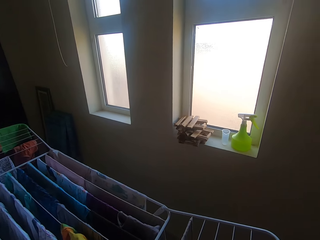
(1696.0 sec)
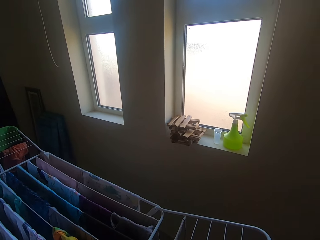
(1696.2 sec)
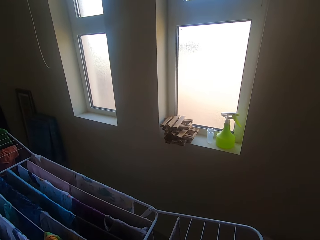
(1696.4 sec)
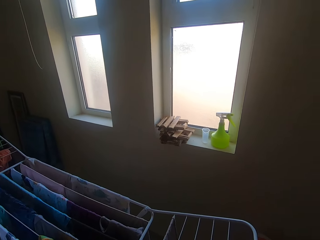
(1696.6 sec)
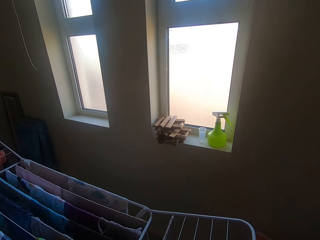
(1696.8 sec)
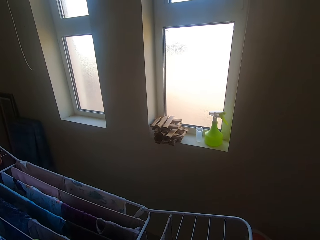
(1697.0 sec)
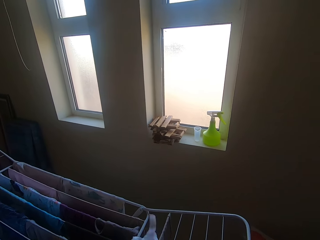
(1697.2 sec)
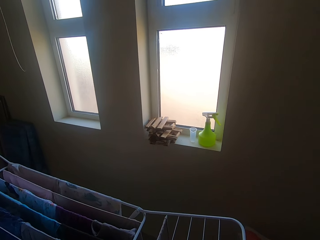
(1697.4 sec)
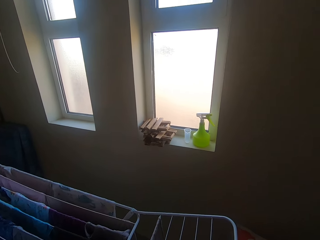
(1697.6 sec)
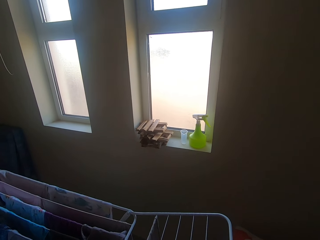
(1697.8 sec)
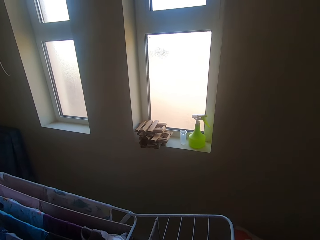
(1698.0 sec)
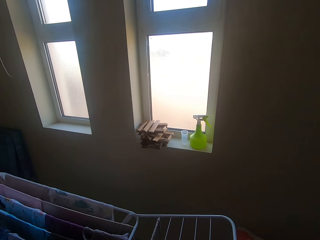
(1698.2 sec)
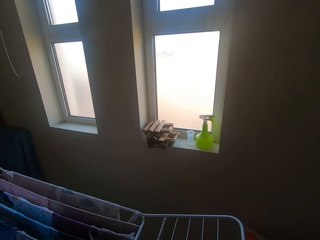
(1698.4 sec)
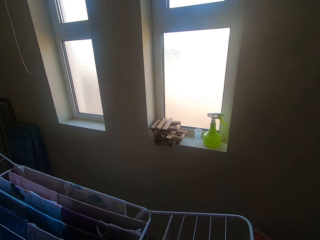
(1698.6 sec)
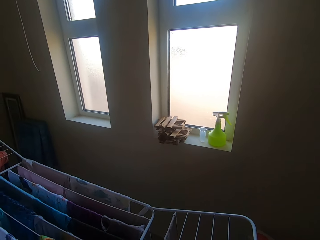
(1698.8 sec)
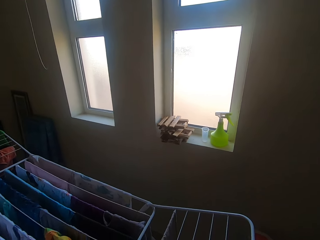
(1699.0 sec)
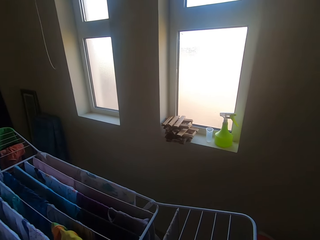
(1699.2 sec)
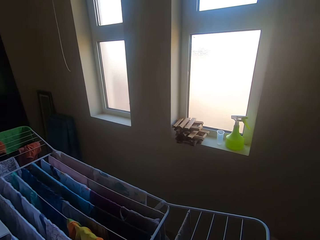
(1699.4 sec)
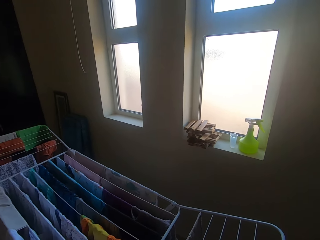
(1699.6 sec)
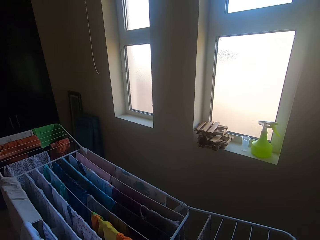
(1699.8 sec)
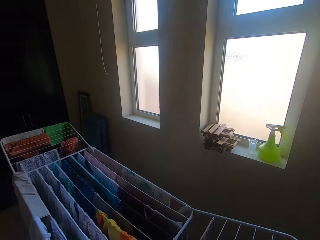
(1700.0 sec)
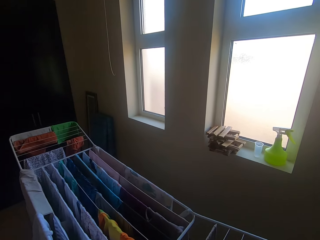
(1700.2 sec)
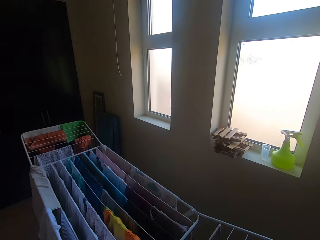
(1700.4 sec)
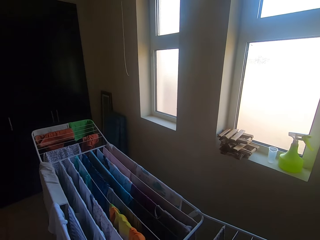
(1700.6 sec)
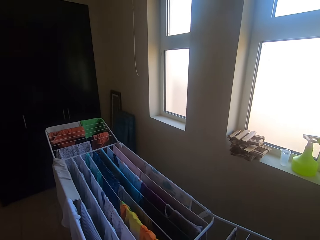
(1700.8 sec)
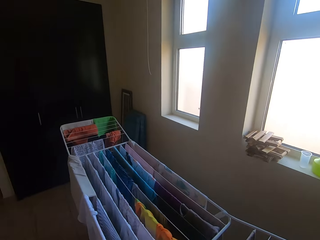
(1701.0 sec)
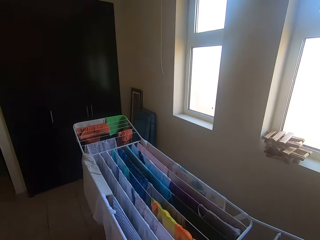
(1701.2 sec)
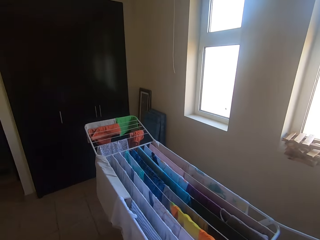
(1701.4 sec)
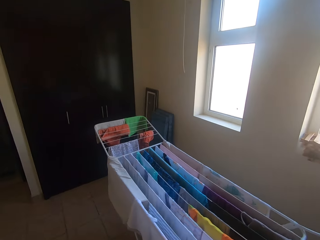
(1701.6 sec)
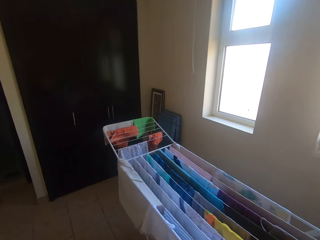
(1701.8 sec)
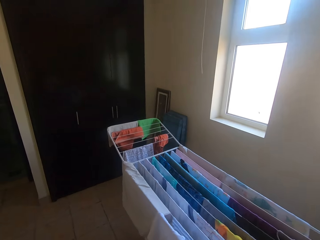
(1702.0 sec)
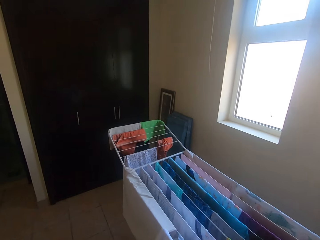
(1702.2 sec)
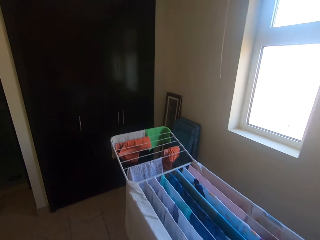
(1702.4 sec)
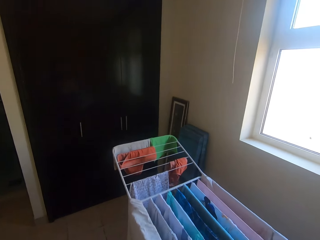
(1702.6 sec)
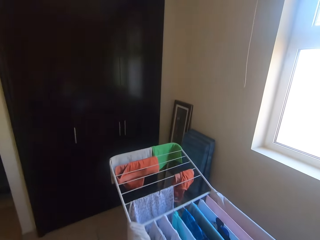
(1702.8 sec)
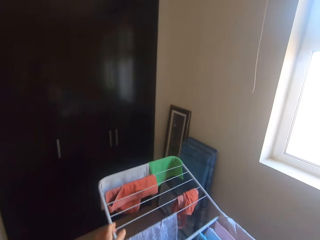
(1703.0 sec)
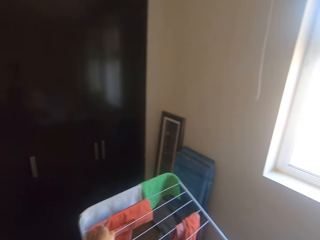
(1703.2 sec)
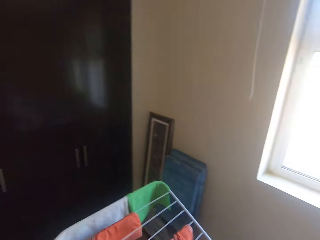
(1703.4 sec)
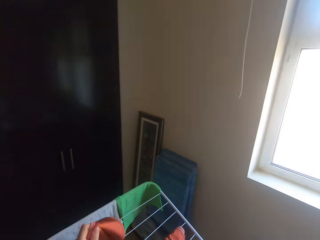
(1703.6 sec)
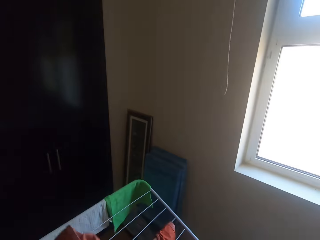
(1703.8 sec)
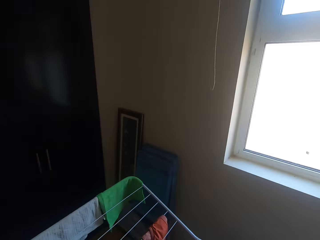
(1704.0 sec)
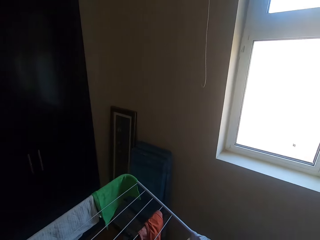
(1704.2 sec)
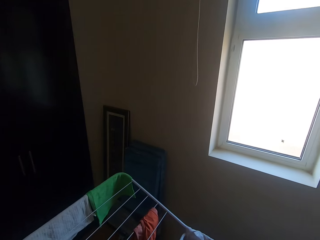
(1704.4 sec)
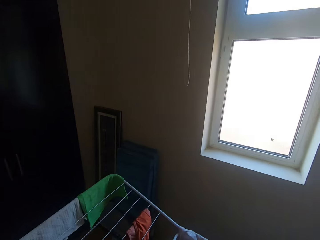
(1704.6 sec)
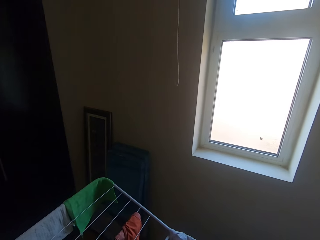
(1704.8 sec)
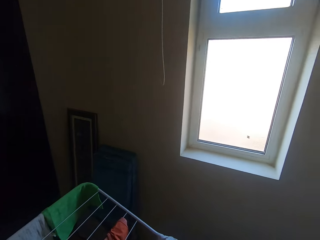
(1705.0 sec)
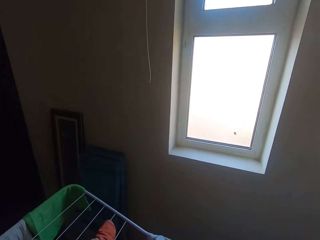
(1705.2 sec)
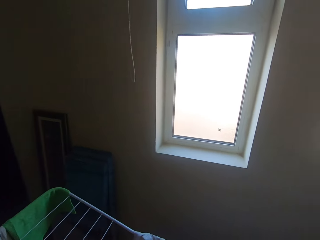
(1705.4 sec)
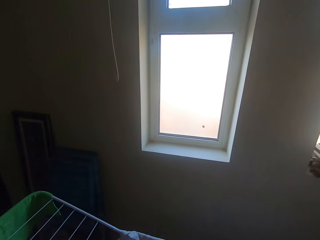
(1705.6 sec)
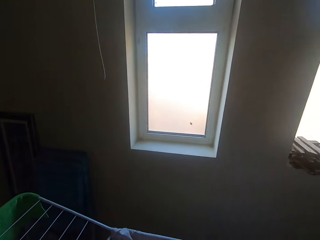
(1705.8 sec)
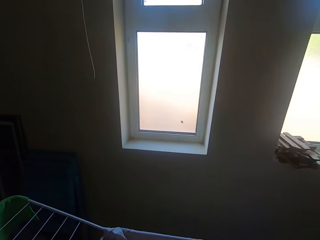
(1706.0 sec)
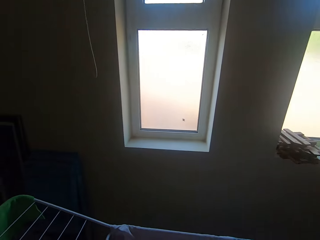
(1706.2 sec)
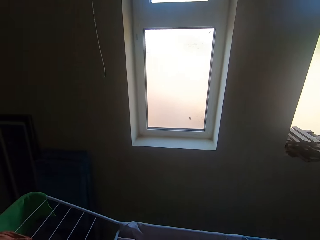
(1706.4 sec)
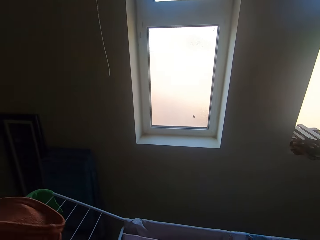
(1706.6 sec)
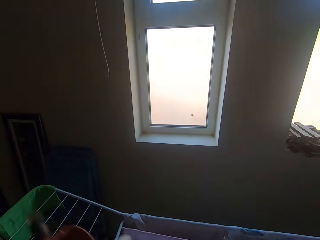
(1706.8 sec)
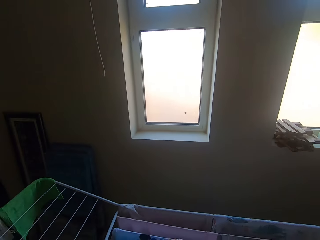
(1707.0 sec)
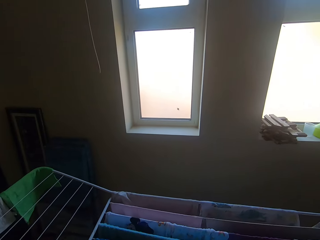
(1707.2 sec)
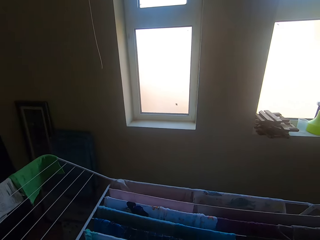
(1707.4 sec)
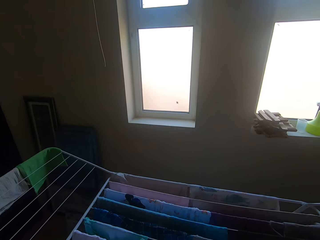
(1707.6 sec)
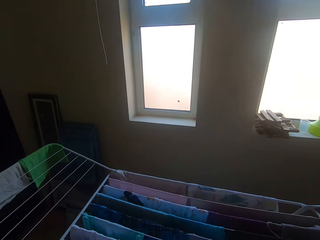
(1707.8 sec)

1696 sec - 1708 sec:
The camera wearer collects clothes from the indoor clothes line or hanging line. They walk around. They pick clothes on the hanging line.

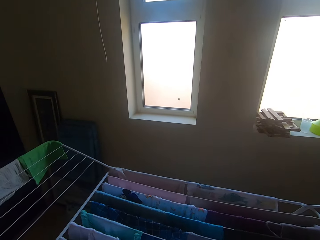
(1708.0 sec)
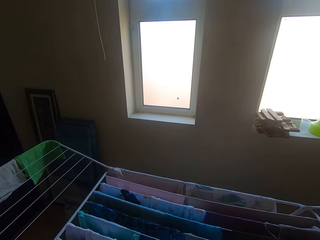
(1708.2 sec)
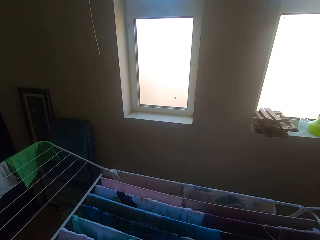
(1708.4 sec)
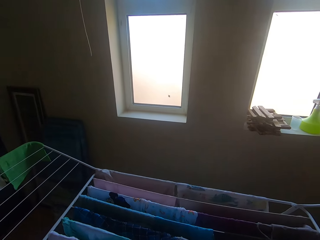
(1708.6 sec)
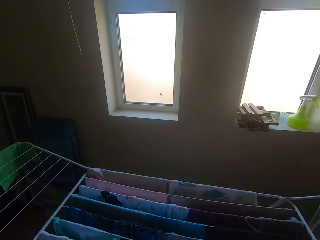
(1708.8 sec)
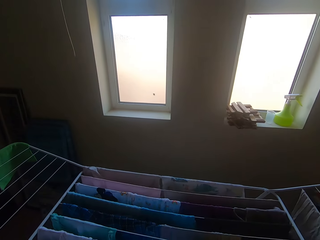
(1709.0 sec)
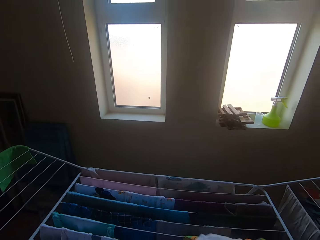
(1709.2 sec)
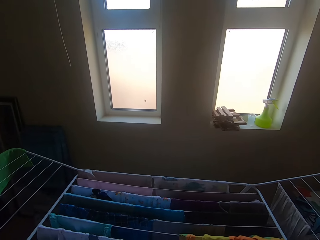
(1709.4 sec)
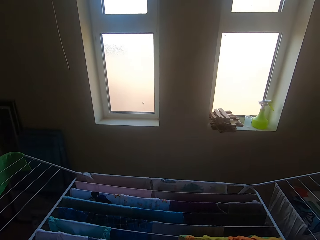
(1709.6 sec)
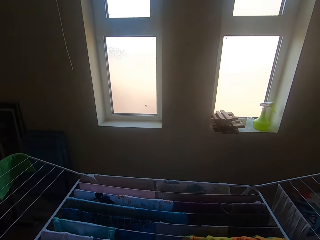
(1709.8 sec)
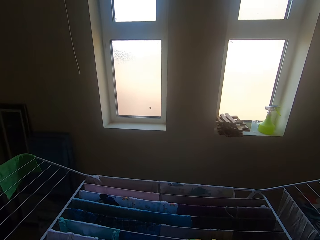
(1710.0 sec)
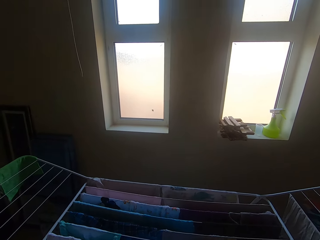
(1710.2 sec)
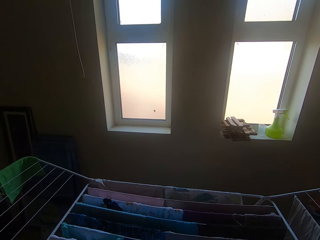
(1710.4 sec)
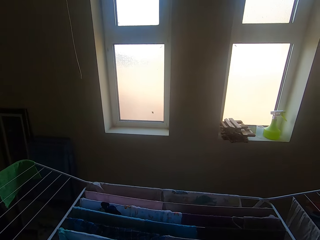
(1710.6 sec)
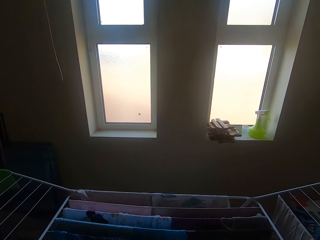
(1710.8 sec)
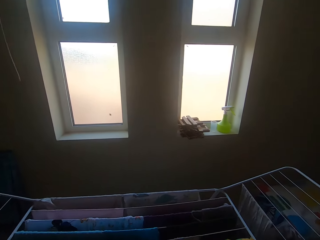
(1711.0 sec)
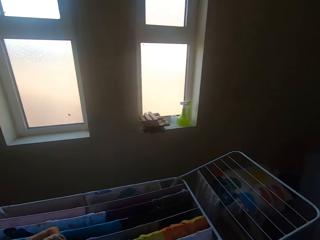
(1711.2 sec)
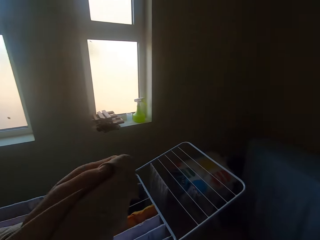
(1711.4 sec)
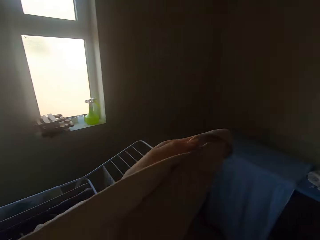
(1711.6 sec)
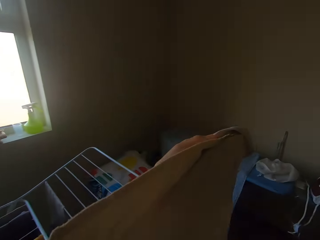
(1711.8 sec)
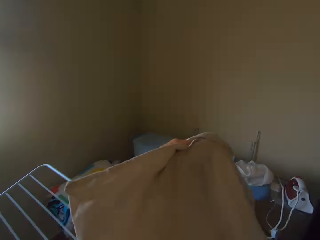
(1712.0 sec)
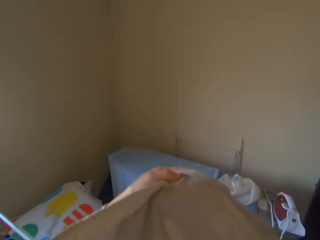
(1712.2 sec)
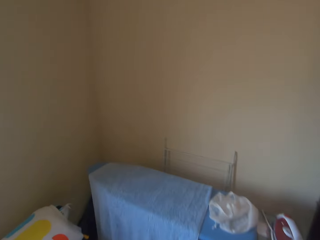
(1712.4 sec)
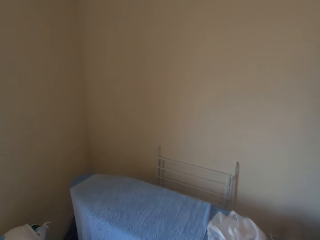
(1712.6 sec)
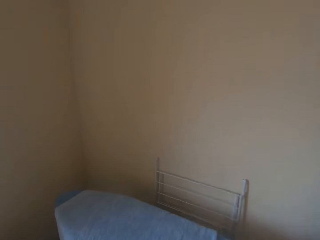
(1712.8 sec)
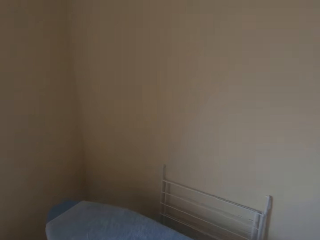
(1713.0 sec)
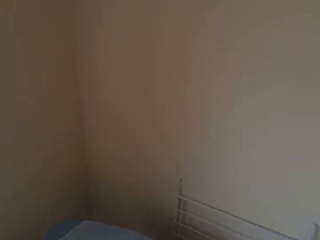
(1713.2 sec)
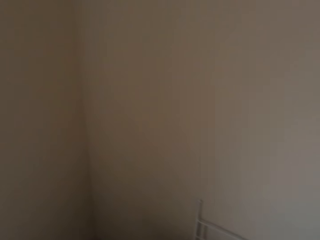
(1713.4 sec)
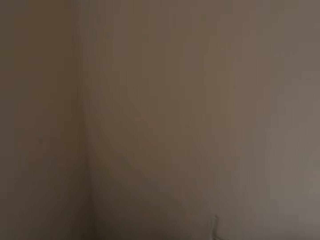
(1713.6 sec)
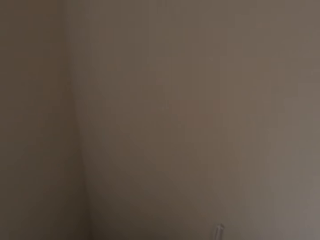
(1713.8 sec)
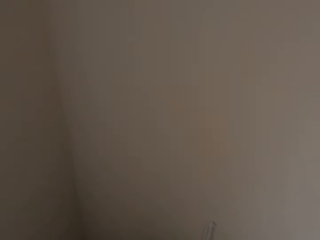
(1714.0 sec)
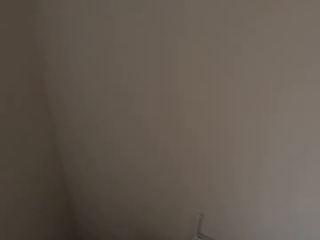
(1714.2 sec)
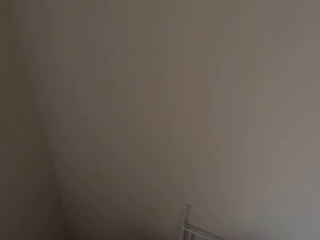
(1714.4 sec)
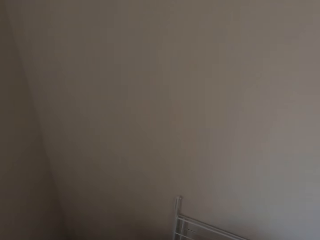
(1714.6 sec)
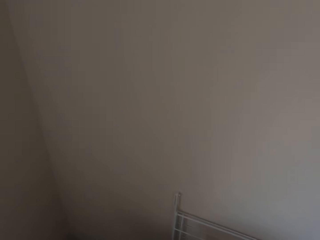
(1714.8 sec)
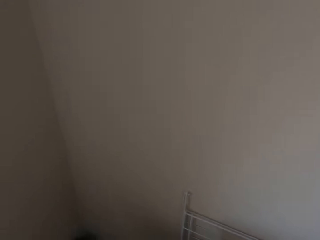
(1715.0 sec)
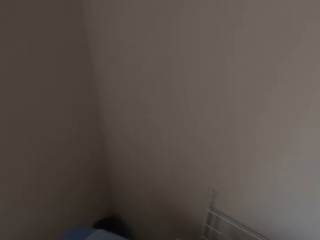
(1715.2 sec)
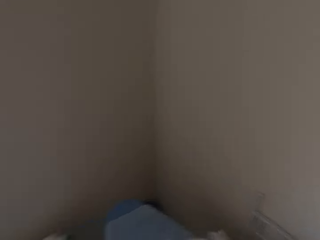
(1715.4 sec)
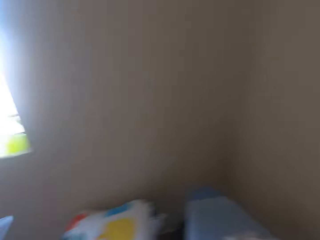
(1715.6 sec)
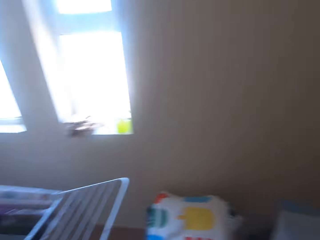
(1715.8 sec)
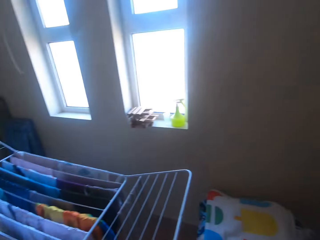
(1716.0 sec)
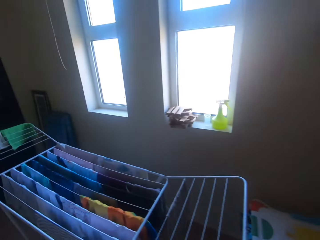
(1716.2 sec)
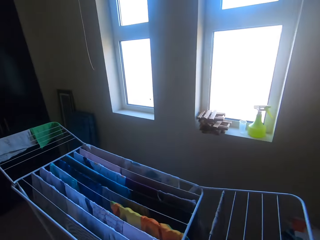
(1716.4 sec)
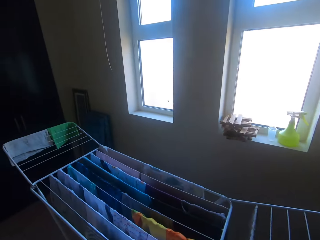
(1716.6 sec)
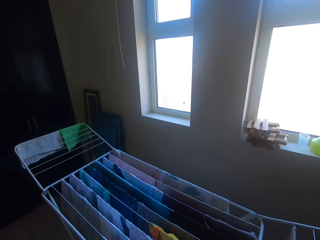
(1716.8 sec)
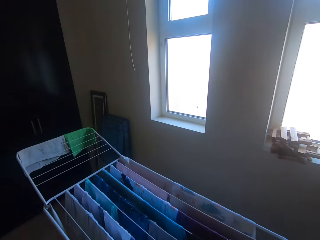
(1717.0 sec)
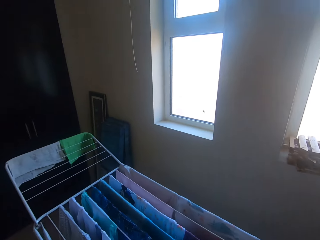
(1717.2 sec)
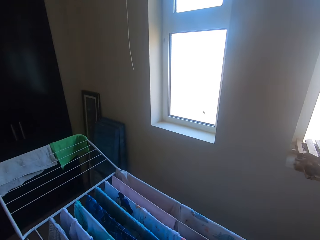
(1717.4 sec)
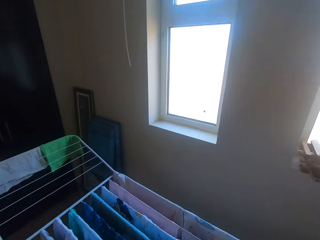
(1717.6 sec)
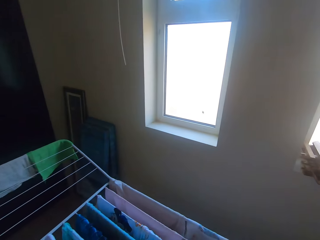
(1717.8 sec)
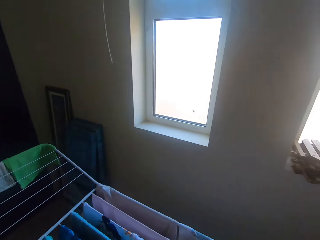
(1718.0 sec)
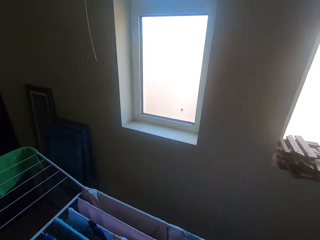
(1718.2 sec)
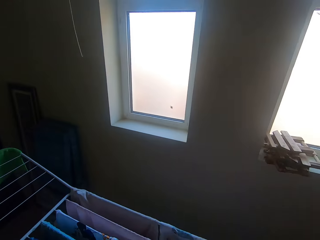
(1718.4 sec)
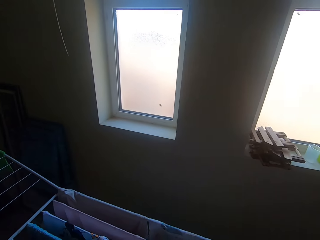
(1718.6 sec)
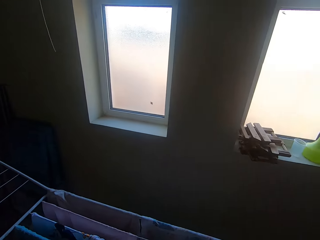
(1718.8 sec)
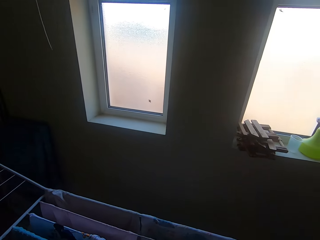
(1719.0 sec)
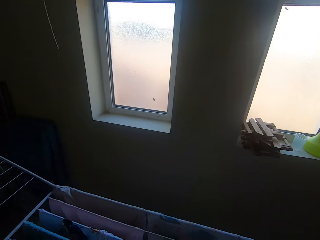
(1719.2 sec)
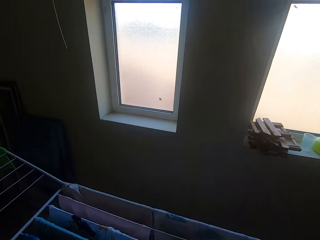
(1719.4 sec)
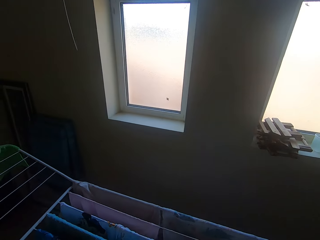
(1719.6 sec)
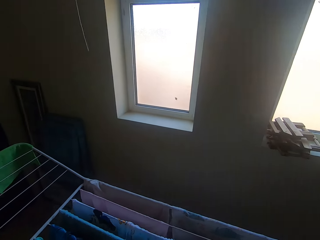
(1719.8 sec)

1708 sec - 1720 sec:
The camera wearer walks.
